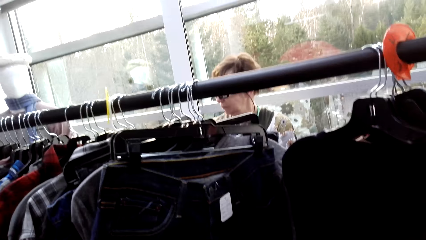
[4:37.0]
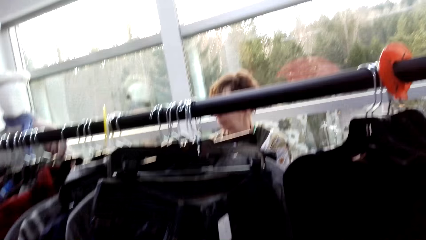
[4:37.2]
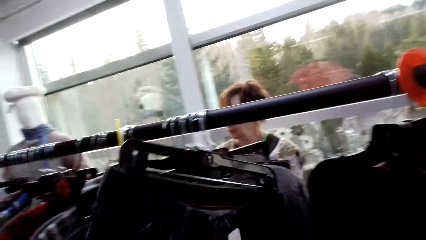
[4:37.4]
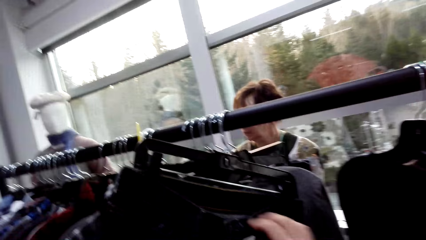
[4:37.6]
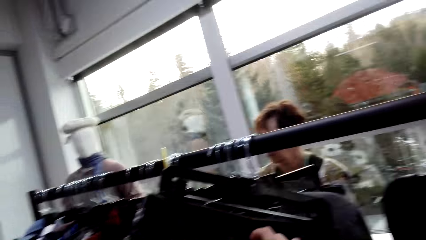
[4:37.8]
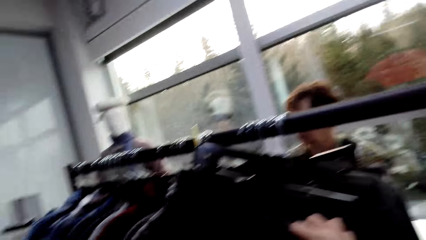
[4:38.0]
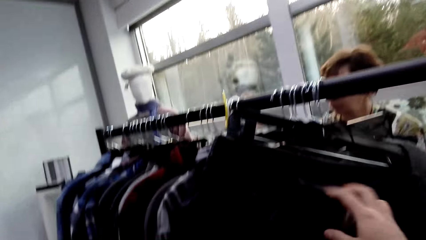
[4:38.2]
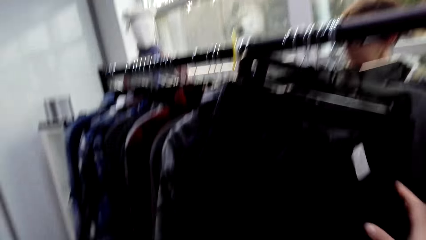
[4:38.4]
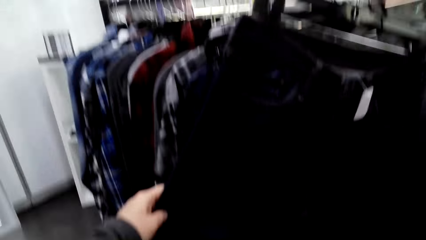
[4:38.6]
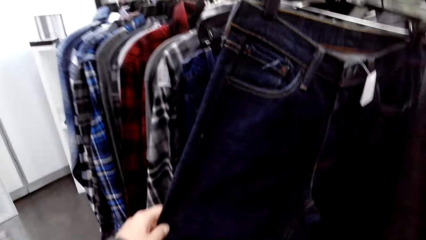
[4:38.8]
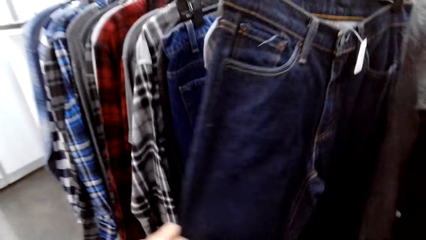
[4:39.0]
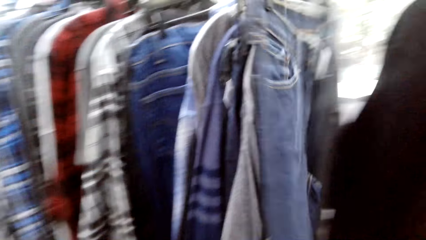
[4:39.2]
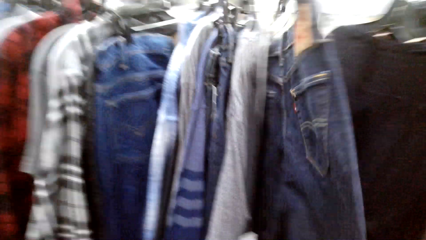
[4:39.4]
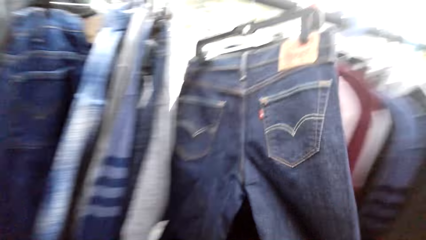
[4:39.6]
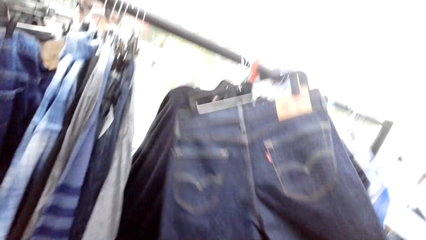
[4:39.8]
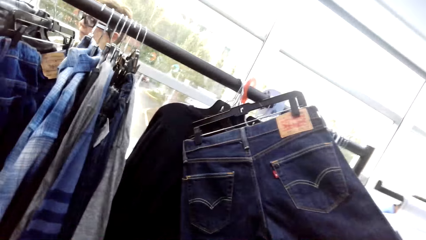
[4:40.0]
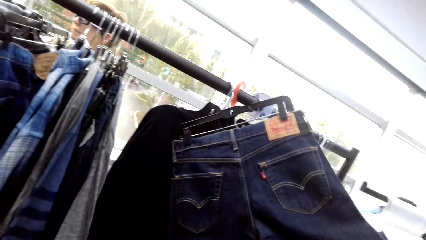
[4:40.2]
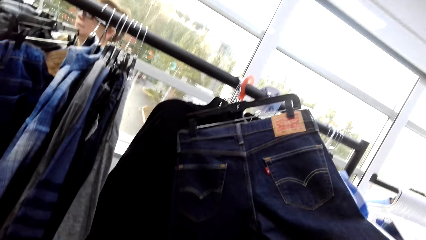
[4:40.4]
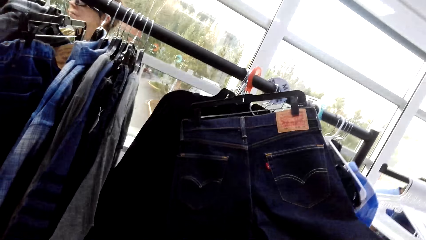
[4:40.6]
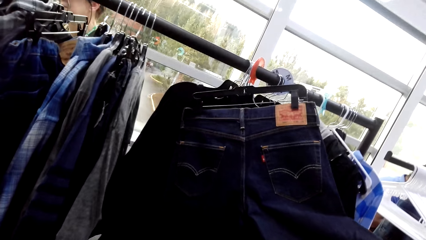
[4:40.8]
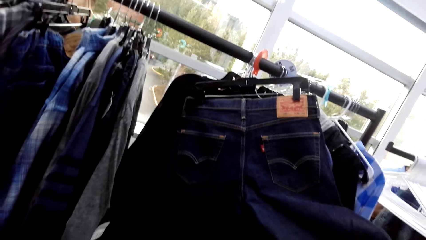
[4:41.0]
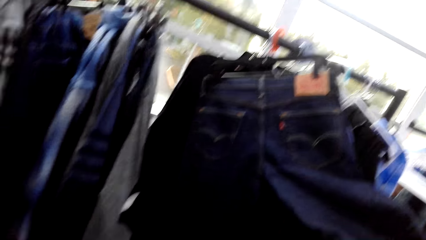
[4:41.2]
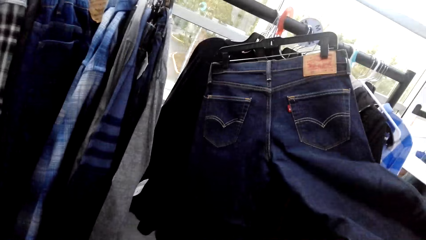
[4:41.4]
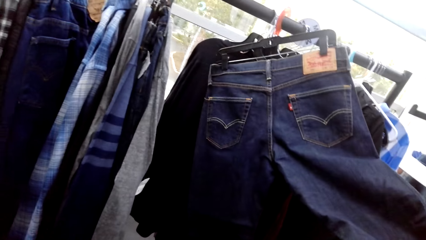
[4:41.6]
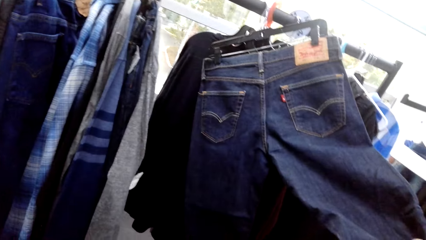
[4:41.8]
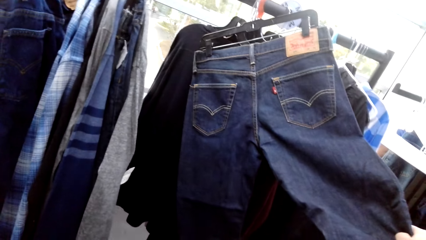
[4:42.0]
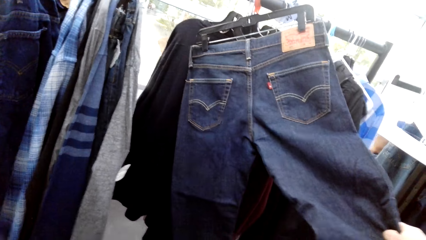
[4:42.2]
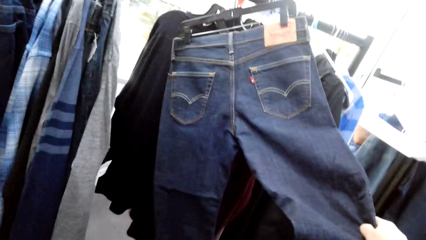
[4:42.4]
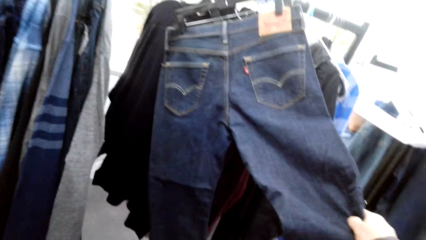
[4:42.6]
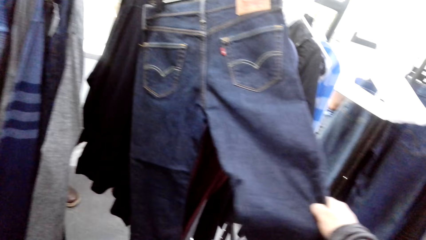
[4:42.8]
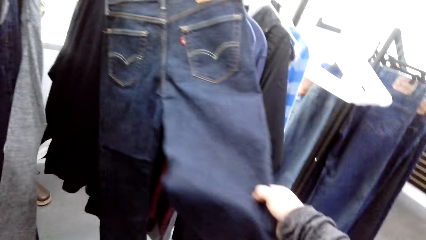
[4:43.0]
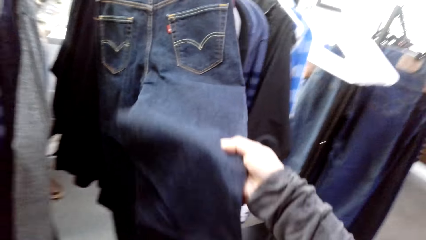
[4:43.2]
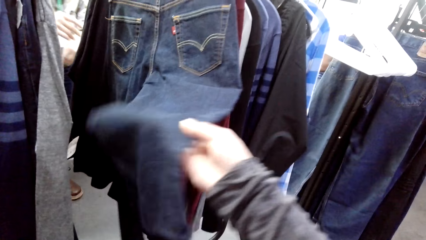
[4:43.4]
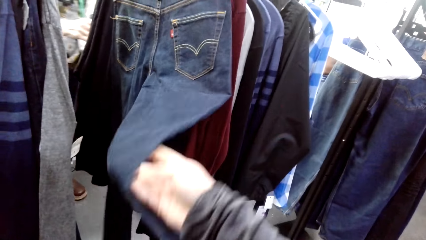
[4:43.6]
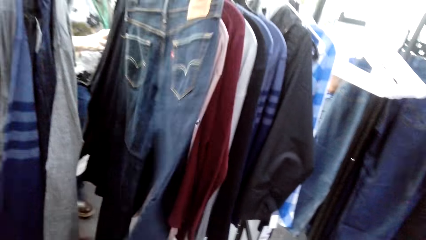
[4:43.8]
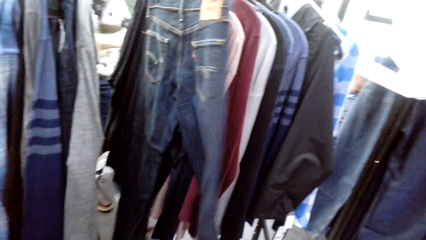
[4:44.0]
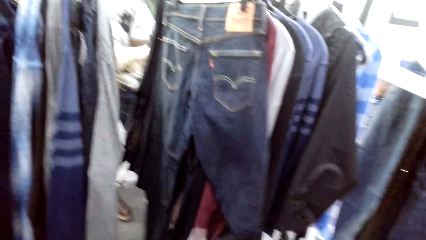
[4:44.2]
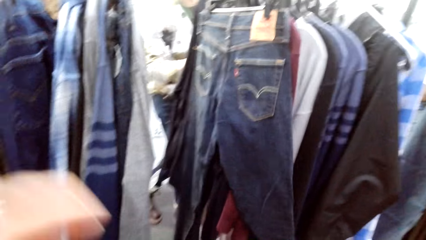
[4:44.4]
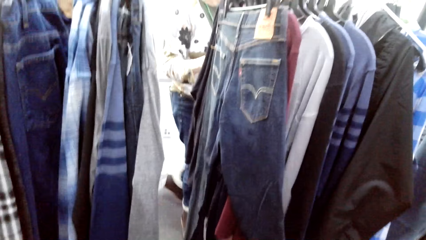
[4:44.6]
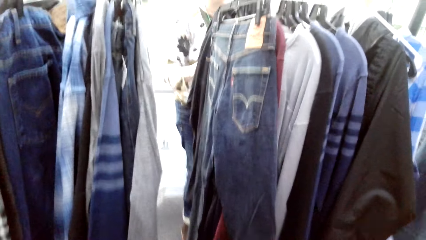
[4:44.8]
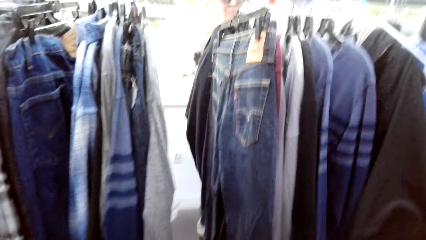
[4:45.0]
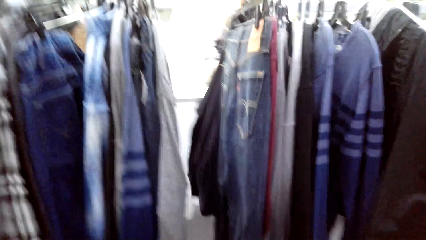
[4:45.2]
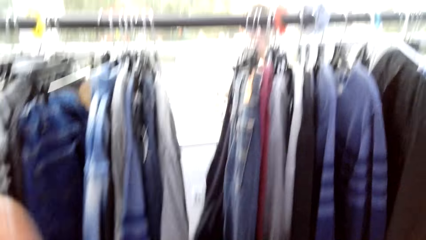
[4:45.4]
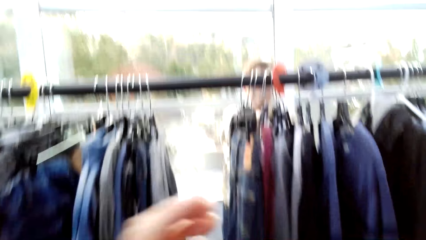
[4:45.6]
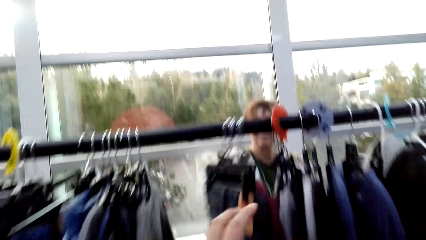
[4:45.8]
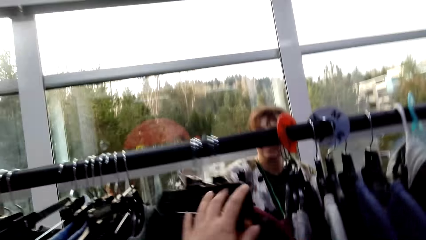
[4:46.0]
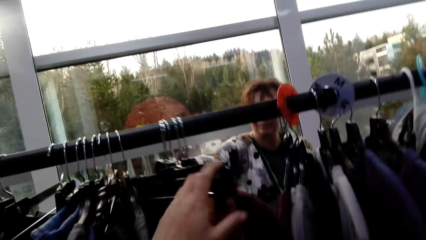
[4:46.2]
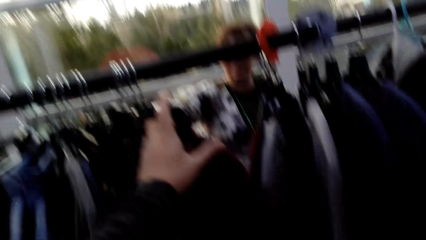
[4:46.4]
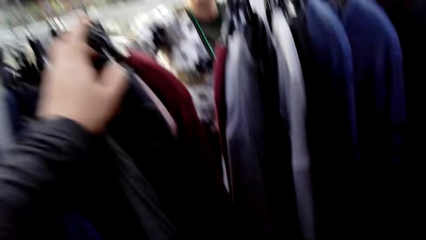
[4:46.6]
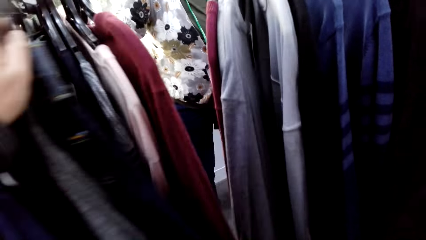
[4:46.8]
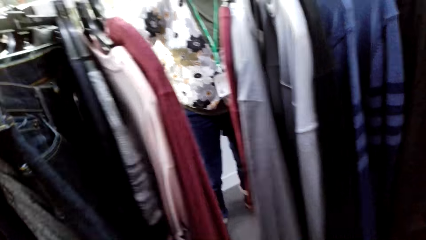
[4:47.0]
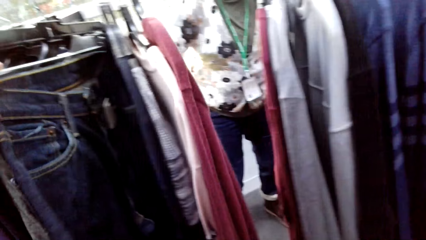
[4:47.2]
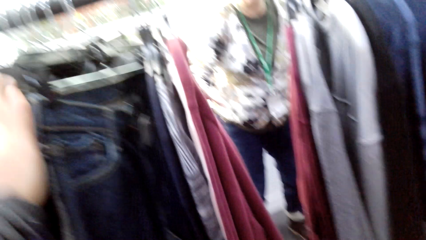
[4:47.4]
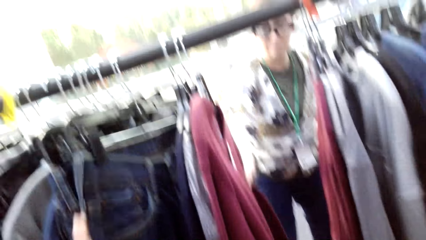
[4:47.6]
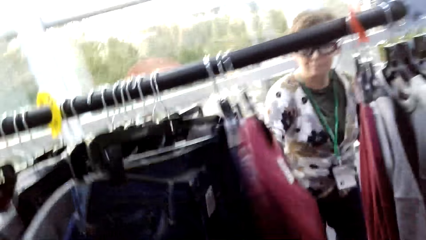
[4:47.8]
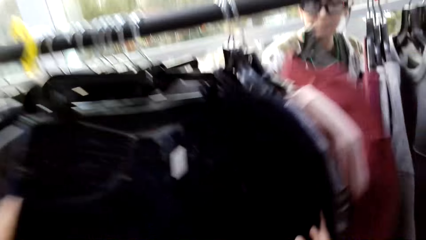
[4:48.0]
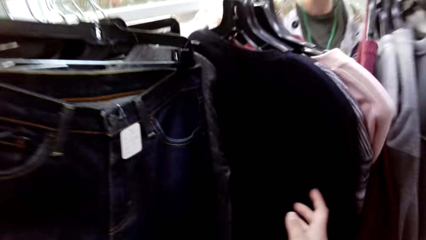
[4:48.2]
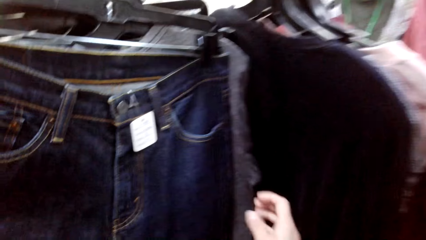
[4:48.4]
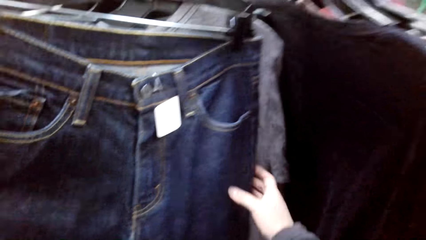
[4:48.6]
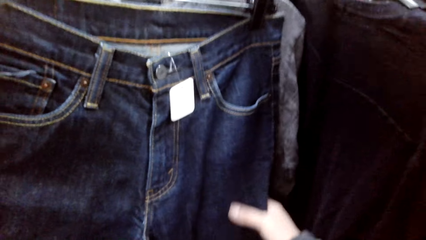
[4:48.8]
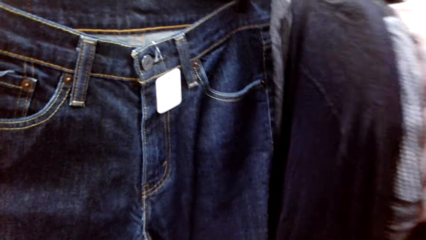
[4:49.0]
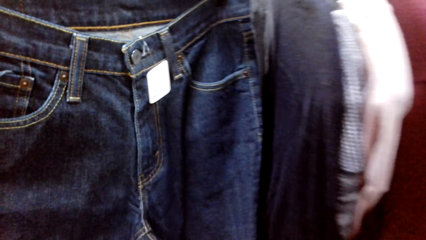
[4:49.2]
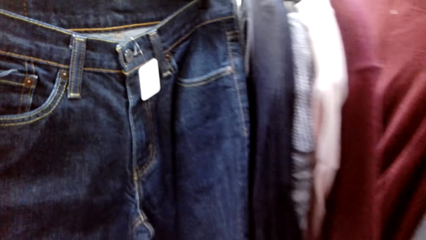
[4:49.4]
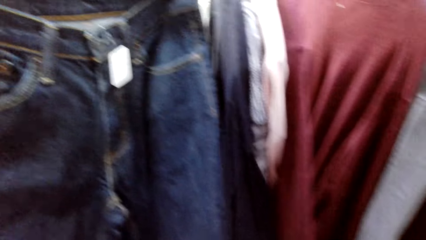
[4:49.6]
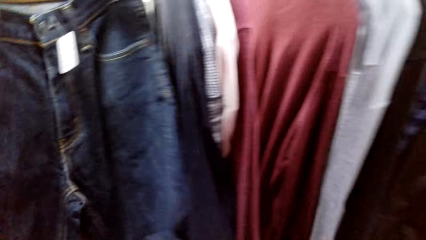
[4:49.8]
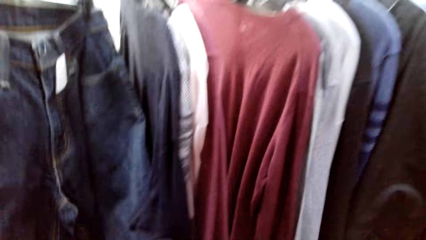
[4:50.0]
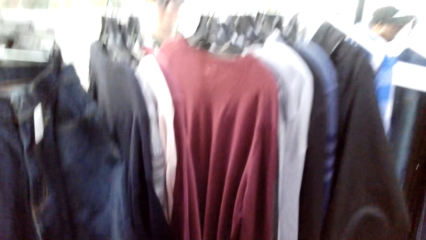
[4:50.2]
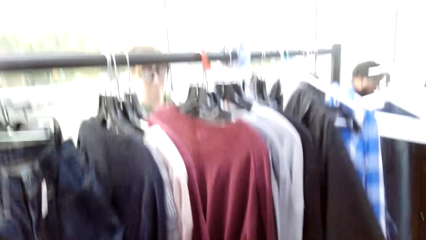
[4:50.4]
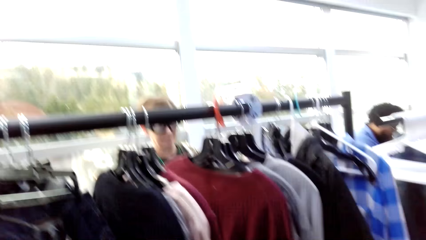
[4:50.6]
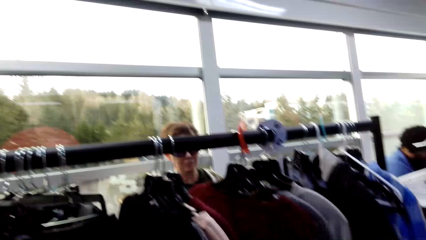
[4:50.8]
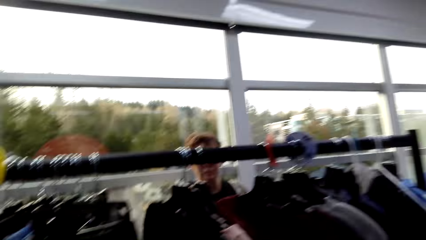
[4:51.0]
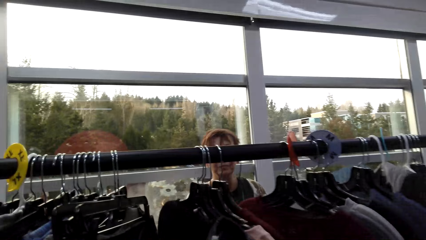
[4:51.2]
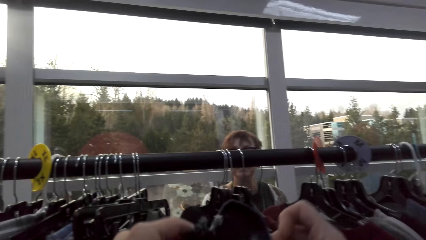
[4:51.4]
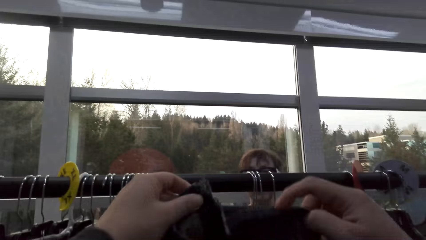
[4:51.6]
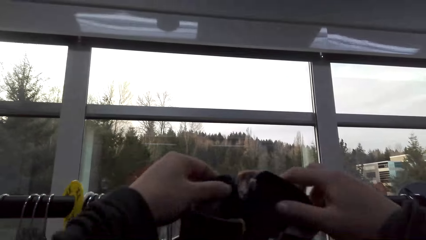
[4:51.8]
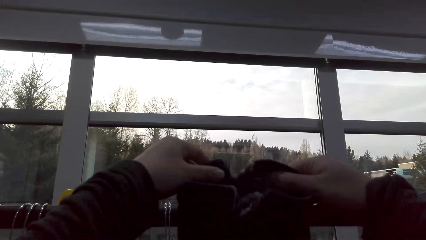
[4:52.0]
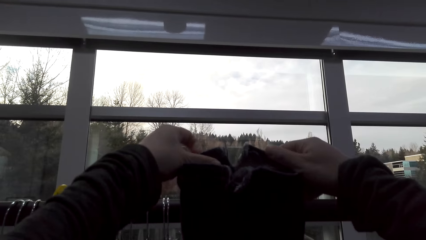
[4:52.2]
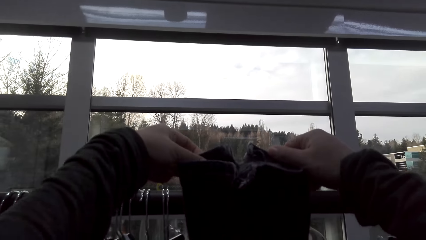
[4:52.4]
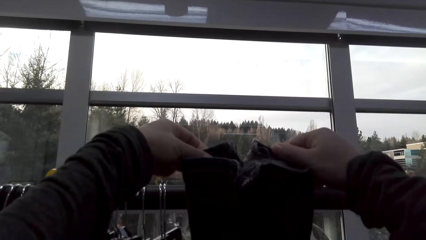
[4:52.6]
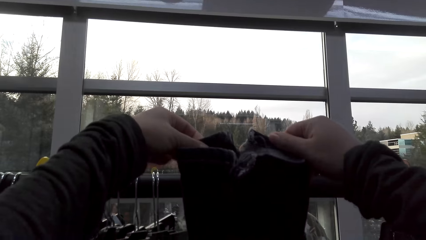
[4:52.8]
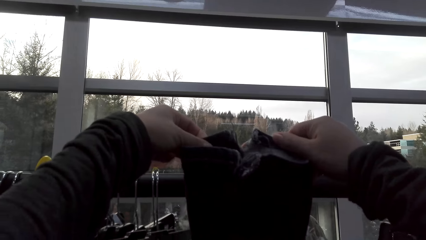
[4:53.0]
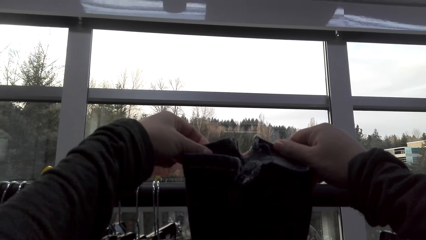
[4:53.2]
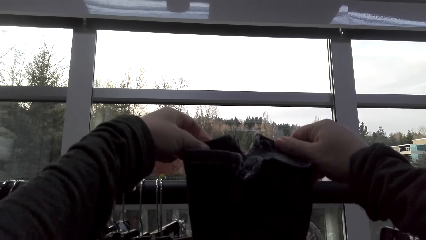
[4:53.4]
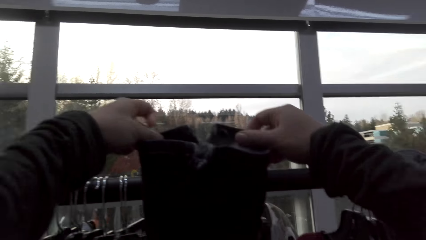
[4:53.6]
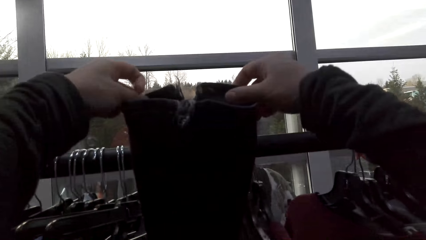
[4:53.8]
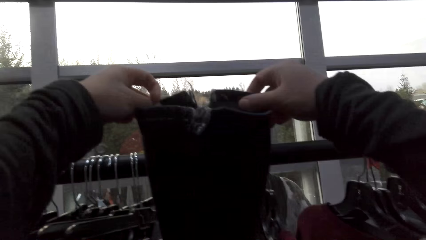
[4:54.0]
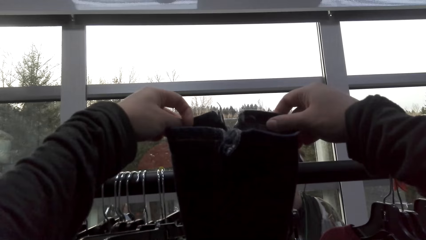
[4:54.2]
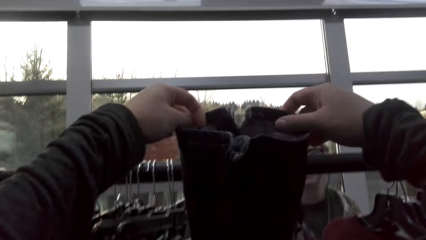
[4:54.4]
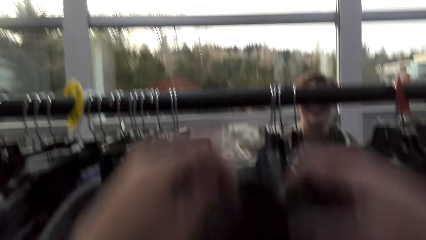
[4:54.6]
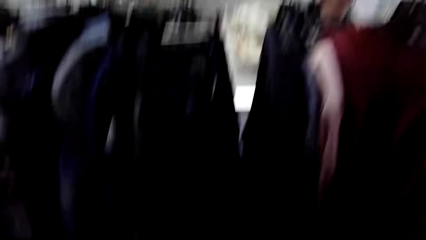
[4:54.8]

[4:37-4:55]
A lady moves around. The camera wearer touches a trouser and moves the trouser. The lady moves around. Another lady moves the apparel. The camera wearer holds the trouser. They hold the trouser again. They lift the trouser.
